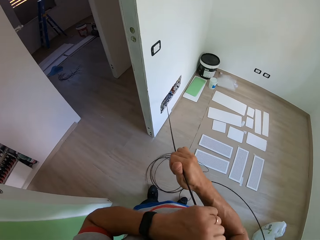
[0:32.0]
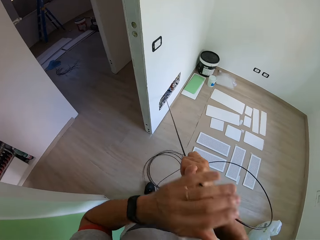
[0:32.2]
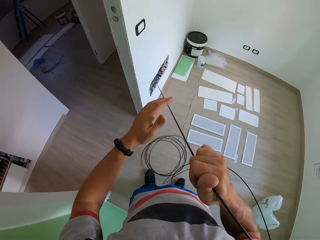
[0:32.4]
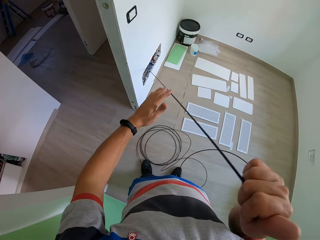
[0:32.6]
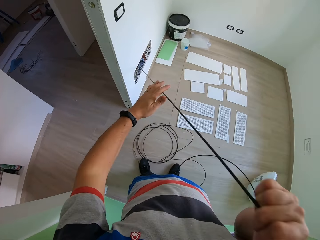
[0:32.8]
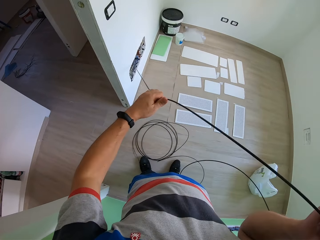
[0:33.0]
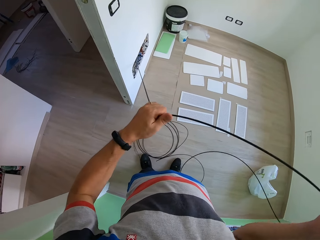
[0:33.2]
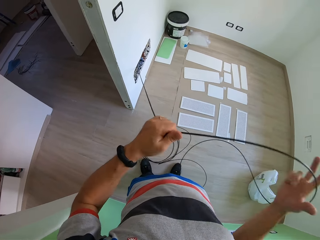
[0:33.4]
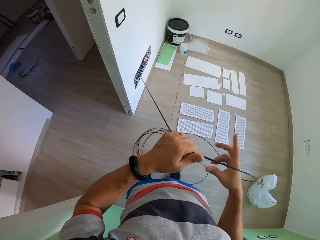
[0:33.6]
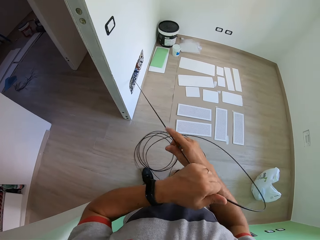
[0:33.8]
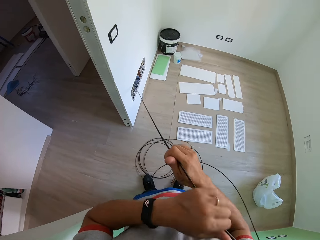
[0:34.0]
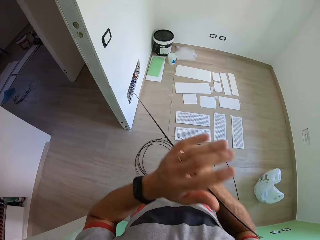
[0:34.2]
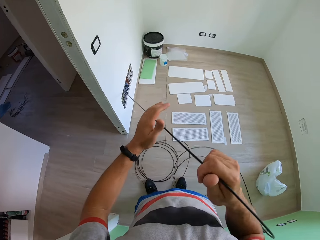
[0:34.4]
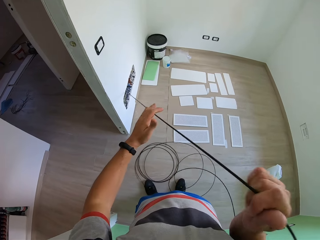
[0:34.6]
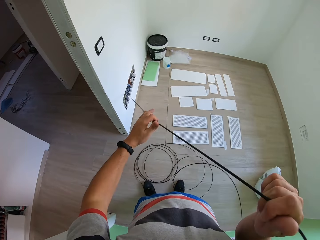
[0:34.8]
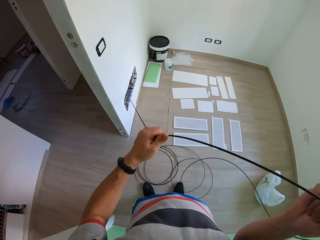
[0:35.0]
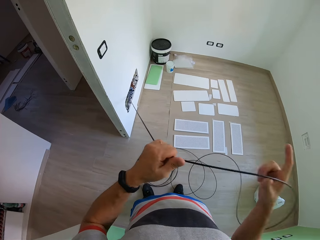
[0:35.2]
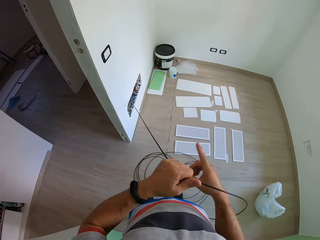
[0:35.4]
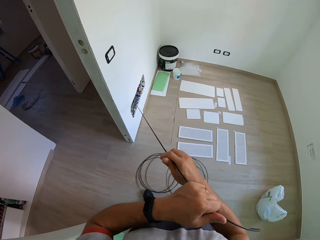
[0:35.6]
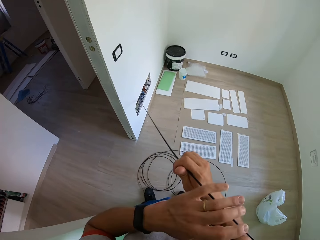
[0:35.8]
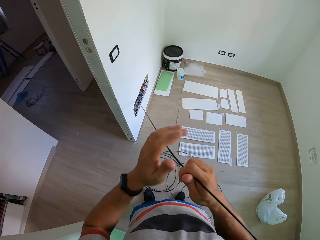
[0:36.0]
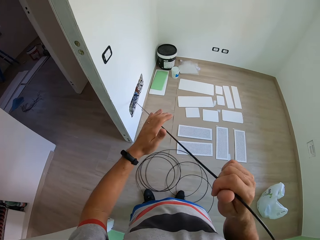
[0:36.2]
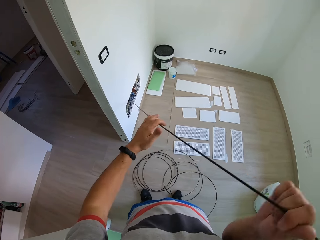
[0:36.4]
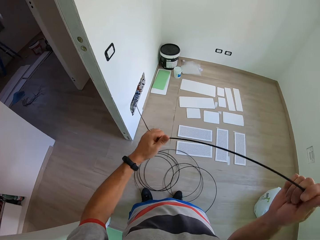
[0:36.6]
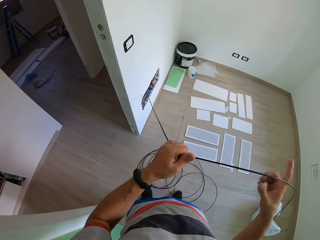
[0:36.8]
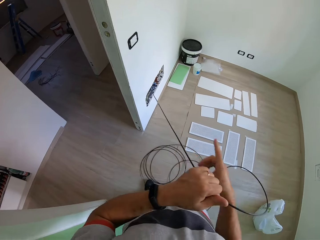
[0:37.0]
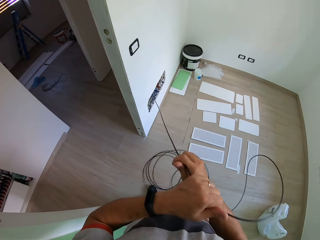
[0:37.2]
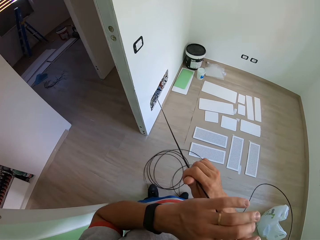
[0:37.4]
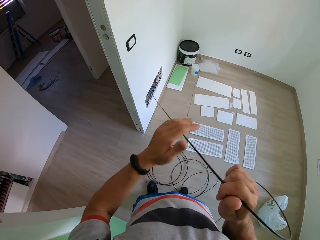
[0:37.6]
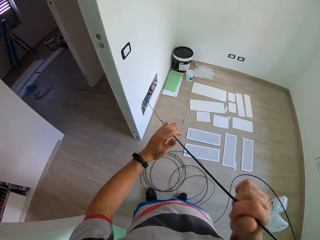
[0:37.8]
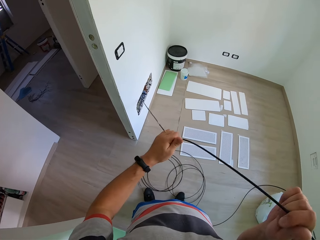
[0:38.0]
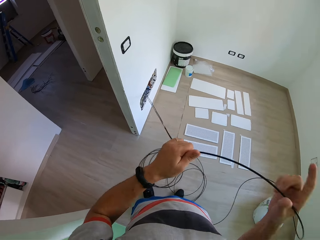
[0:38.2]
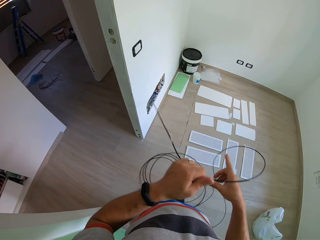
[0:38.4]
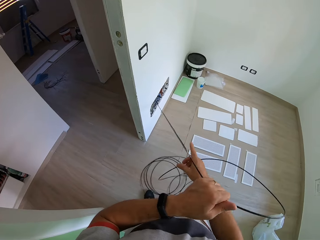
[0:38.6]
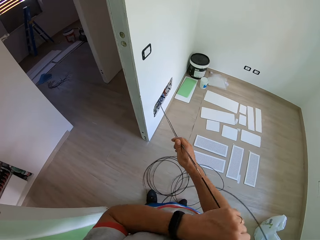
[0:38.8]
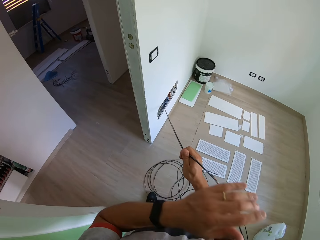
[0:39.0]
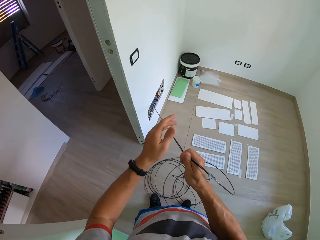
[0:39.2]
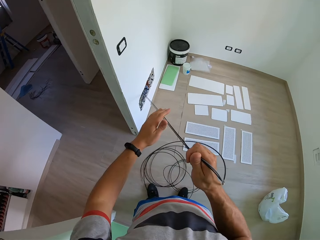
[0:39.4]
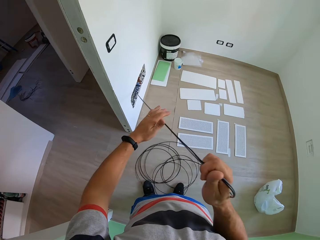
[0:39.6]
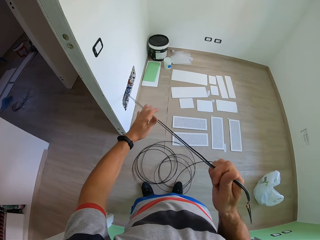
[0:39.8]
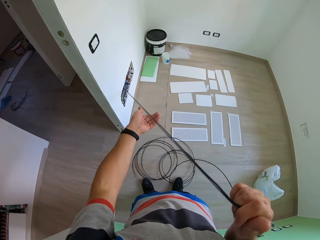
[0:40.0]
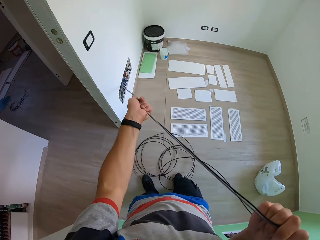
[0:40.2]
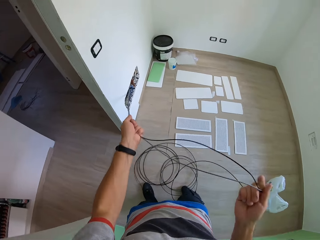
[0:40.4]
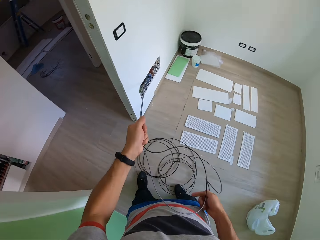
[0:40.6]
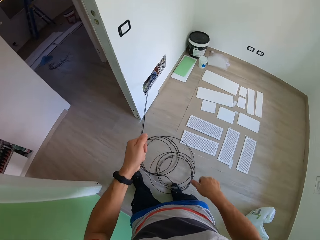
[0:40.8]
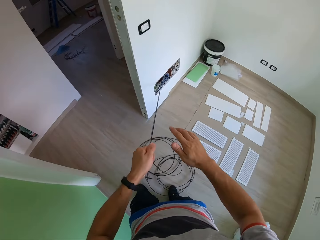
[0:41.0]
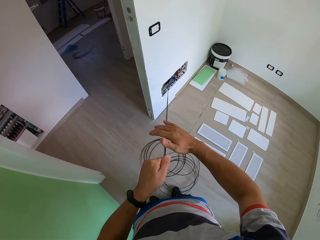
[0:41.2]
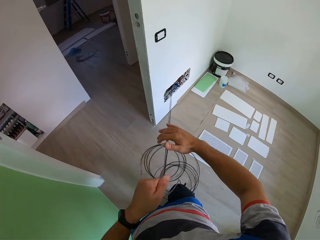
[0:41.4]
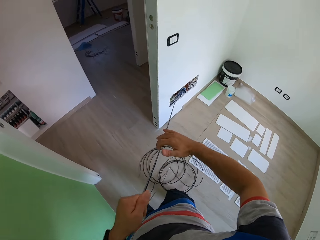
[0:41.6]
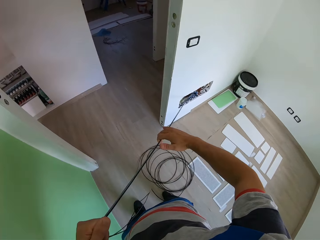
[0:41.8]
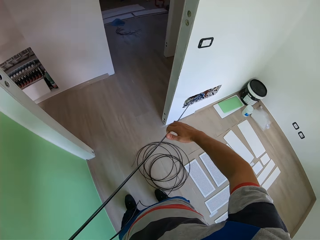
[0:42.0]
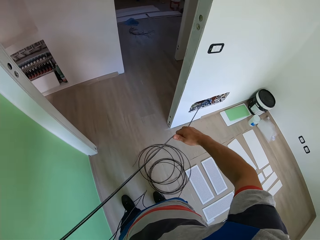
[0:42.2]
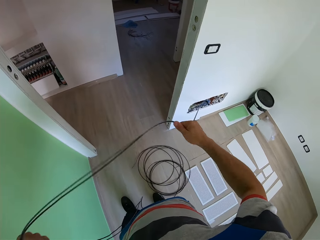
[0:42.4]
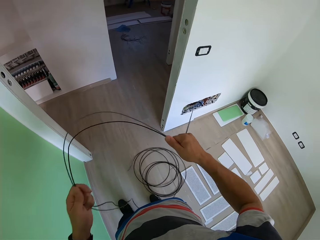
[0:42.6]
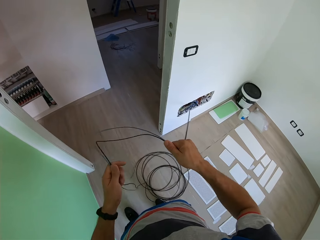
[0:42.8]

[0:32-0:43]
The camera wearer coils a wire with his hands. He pulls out the wire from a wall.

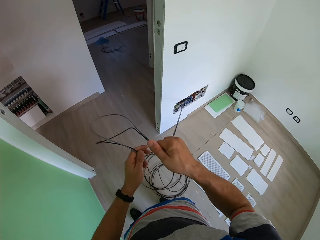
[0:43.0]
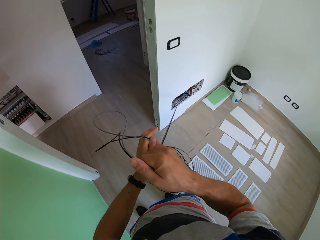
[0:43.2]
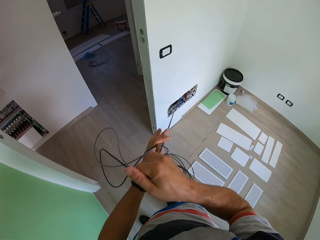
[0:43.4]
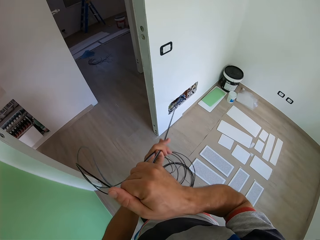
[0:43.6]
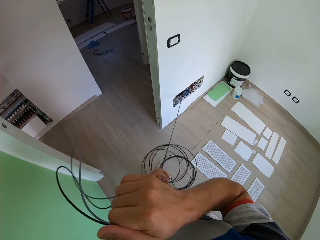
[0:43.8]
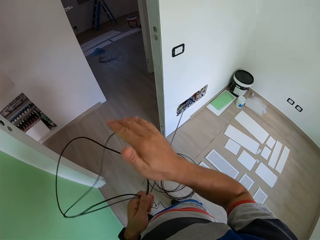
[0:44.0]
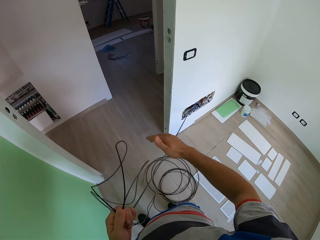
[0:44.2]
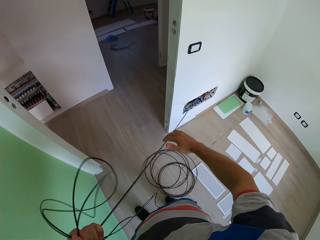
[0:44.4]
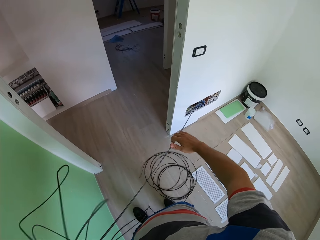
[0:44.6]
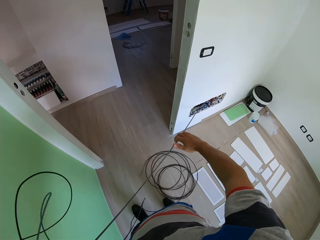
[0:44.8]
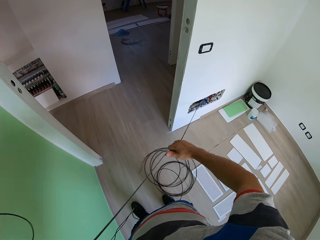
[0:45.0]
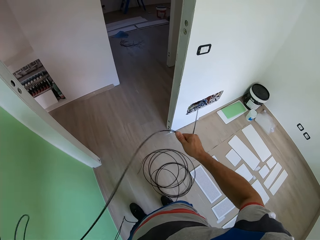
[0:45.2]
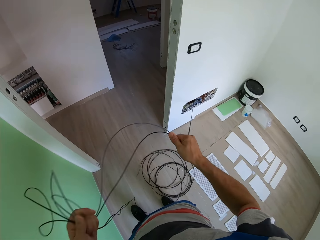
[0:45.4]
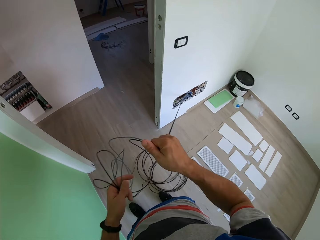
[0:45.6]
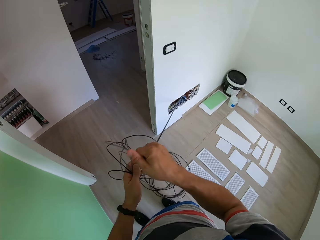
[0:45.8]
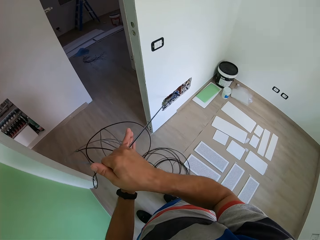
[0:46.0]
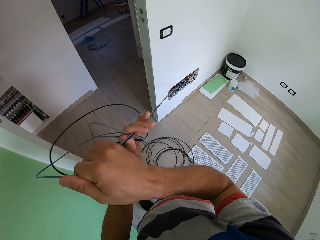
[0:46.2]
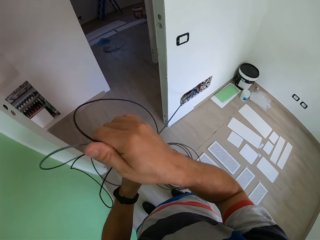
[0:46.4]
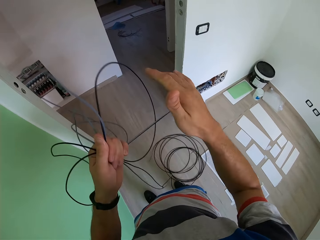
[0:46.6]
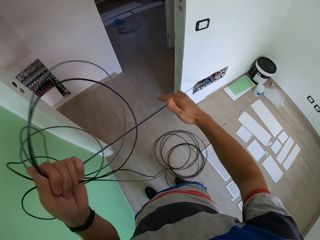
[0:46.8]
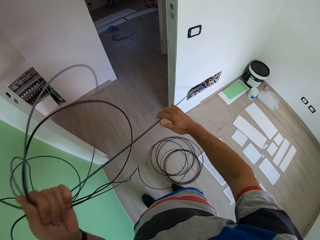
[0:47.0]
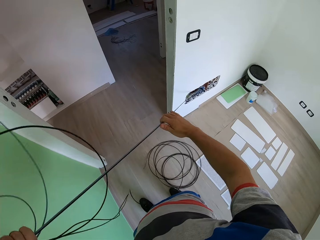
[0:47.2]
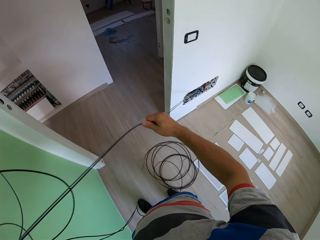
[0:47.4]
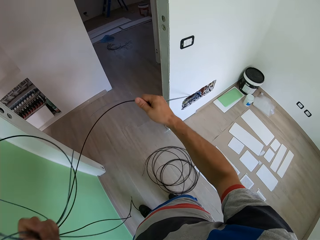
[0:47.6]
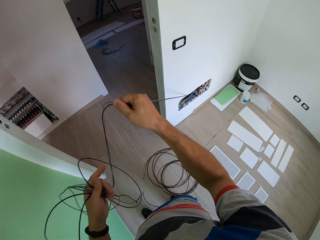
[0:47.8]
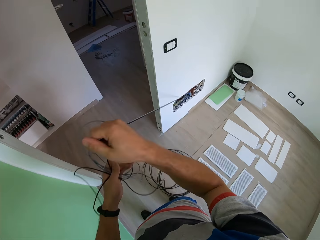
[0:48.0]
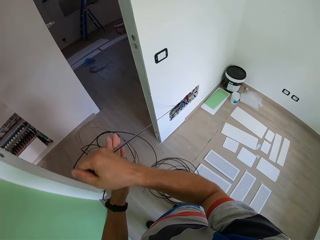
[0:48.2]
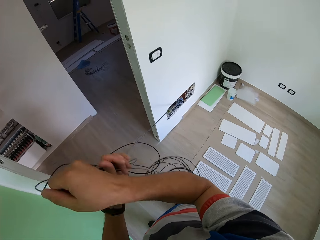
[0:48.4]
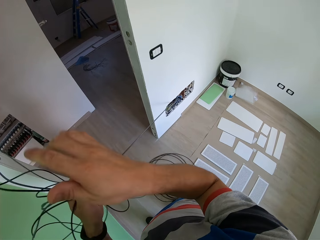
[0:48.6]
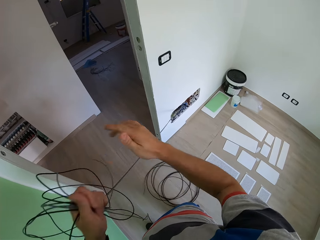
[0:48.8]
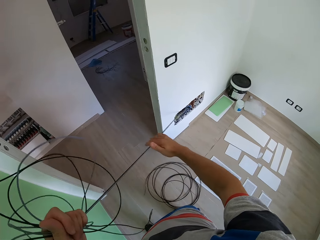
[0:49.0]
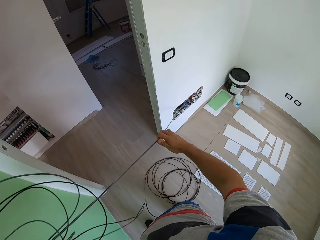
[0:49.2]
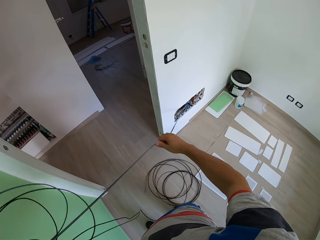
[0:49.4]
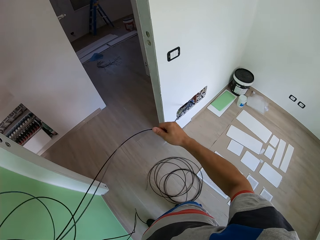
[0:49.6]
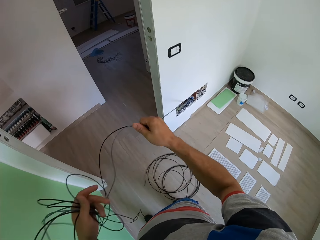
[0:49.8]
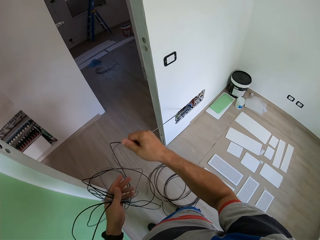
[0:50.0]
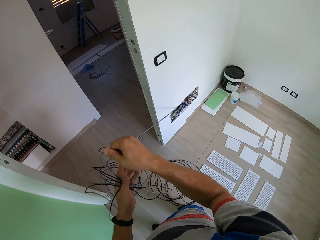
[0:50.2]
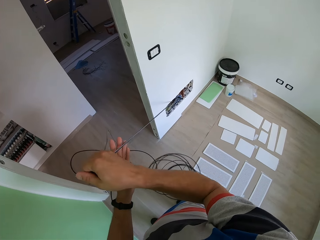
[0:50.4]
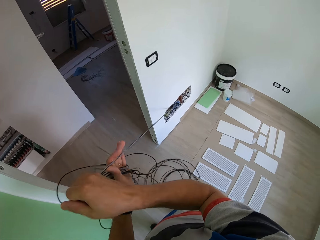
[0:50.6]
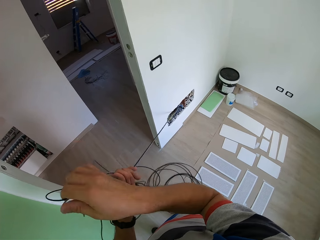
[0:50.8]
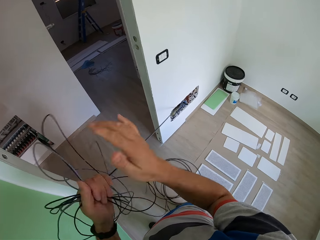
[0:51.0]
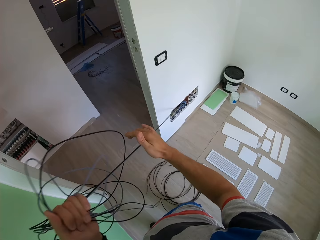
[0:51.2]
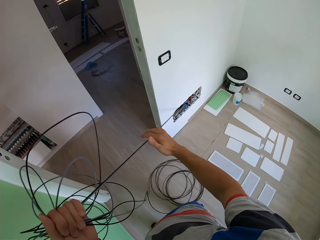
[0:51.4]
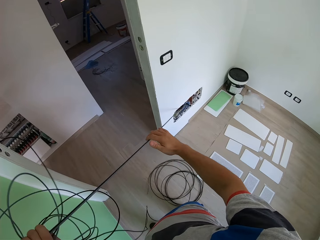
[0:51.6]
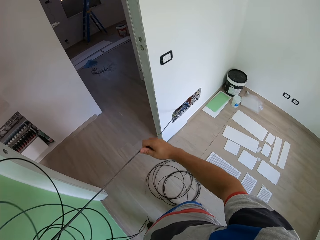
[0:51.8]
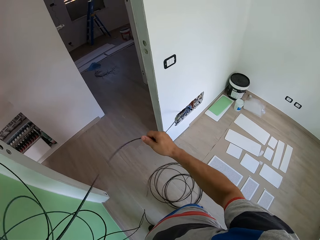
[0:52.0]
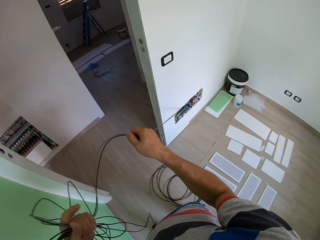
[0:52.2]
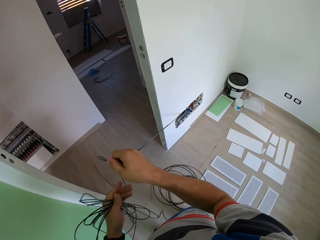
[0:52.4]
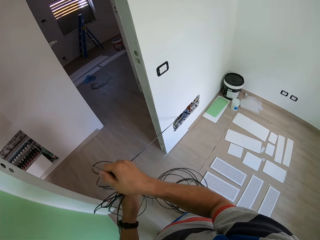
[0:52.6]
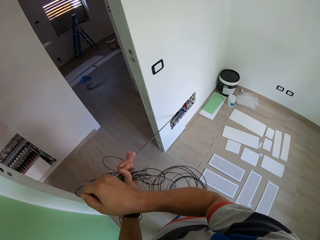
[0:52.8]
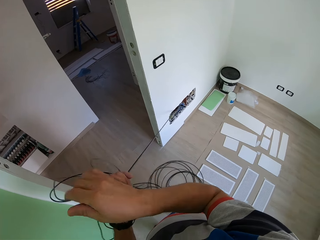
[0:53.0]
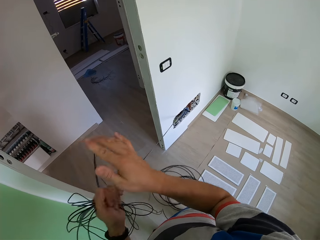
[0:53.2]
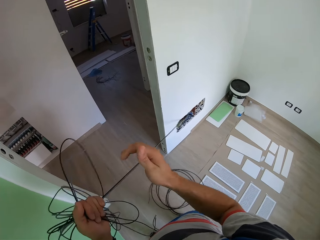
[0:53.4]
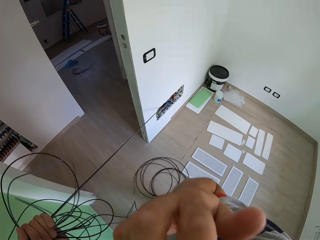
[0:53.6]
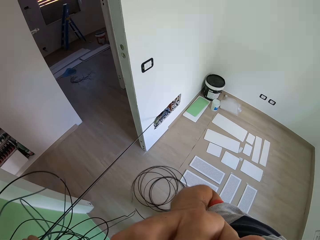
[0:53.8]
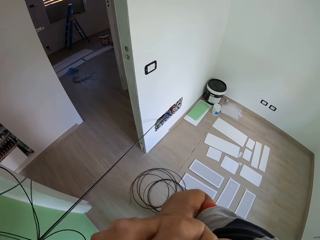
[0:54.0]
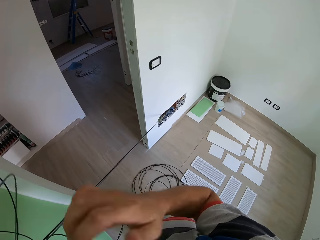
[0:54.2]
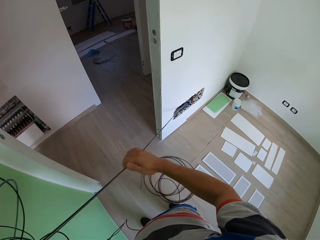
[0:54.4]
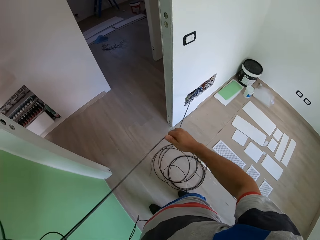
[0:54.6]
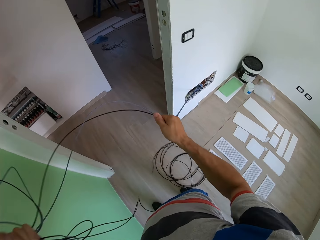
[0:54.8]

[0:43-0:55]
The camera wearer coils a wire with his hands. He pulls out the wire from a wall.
